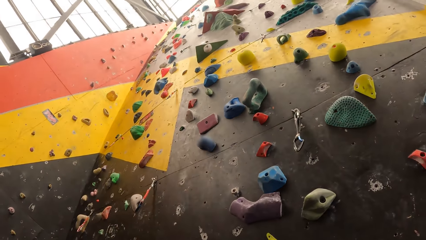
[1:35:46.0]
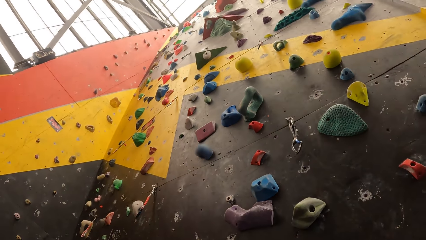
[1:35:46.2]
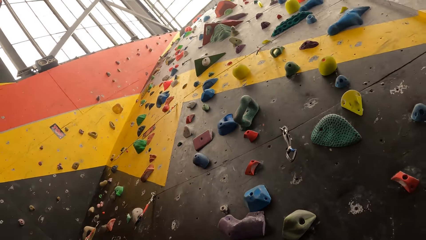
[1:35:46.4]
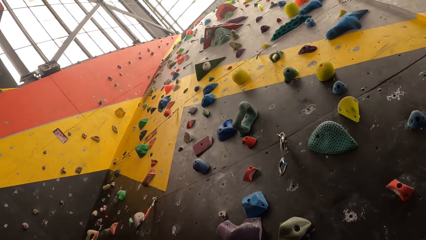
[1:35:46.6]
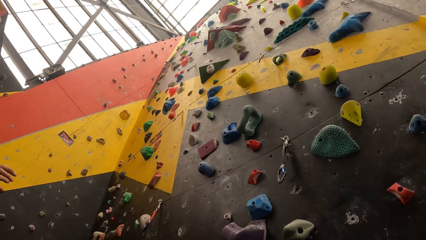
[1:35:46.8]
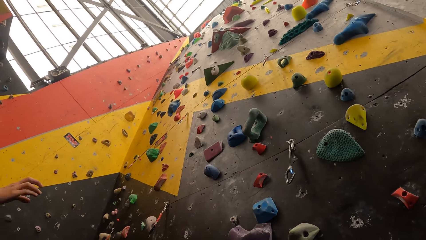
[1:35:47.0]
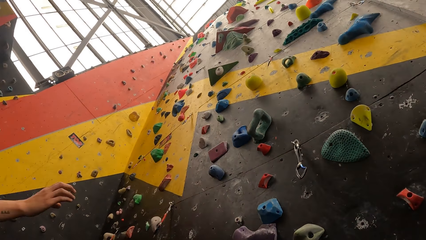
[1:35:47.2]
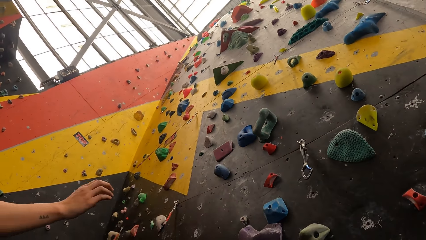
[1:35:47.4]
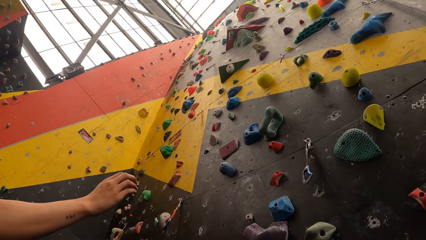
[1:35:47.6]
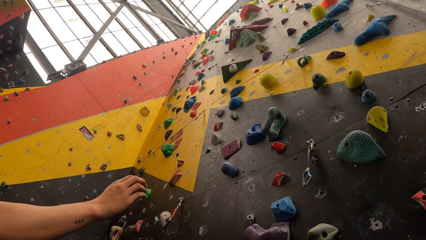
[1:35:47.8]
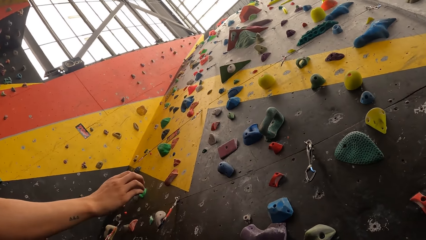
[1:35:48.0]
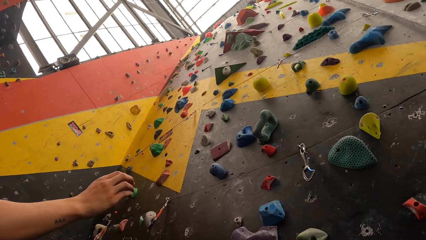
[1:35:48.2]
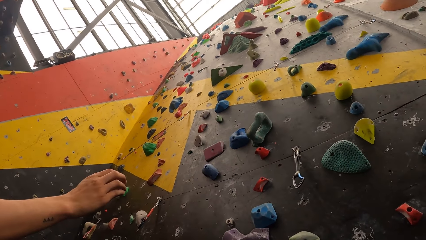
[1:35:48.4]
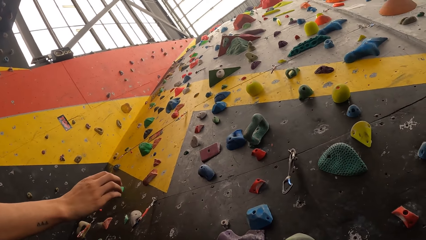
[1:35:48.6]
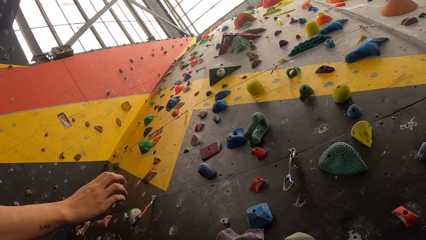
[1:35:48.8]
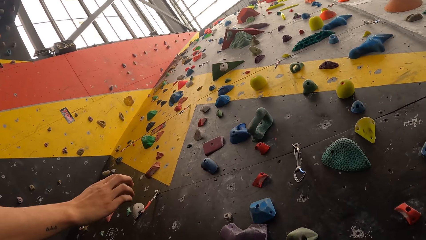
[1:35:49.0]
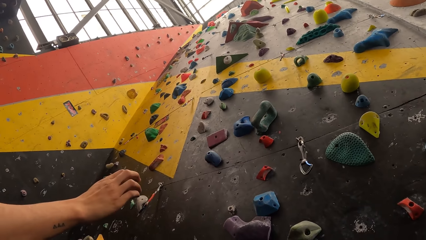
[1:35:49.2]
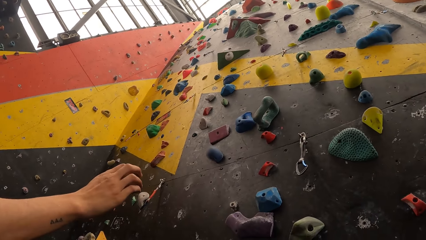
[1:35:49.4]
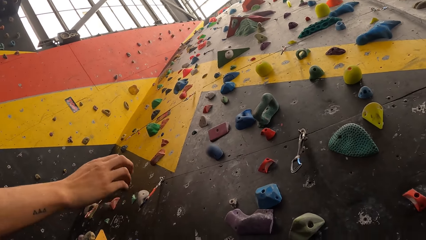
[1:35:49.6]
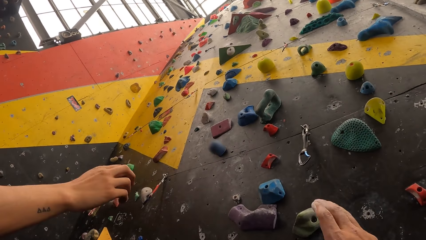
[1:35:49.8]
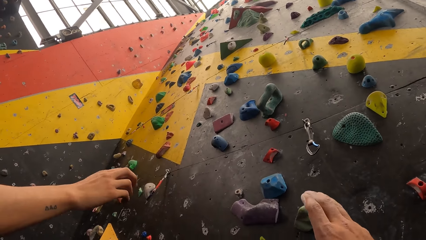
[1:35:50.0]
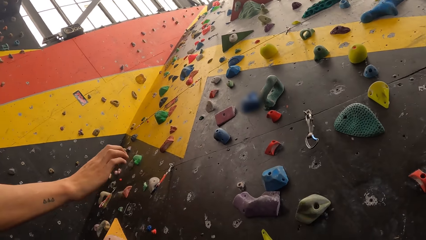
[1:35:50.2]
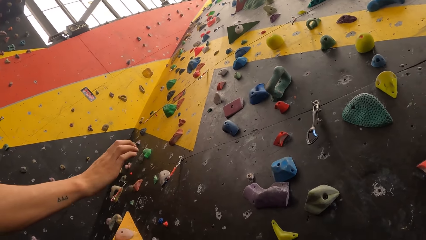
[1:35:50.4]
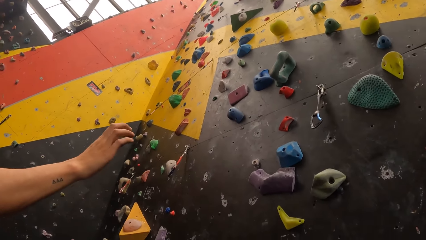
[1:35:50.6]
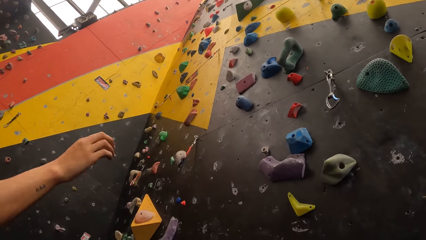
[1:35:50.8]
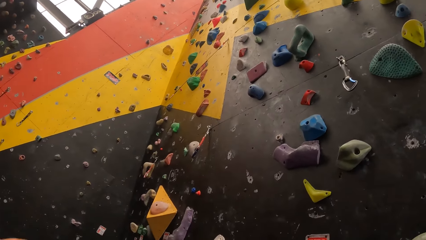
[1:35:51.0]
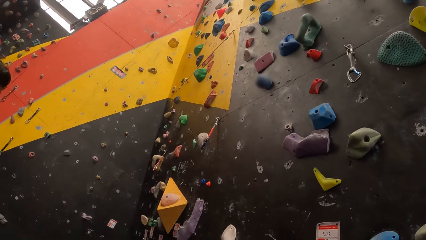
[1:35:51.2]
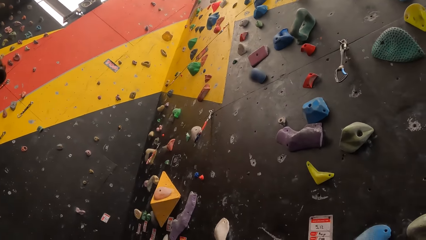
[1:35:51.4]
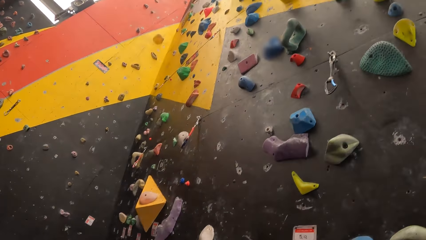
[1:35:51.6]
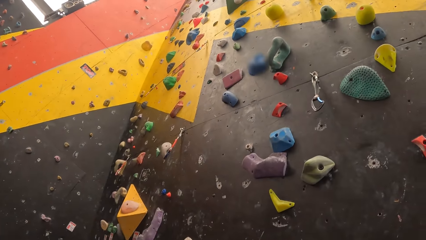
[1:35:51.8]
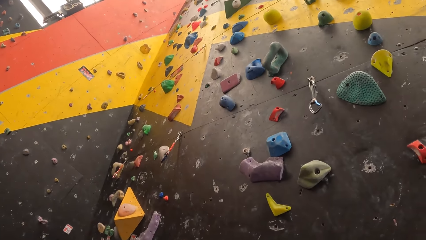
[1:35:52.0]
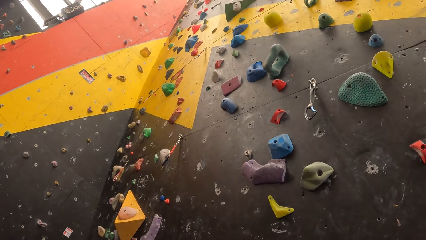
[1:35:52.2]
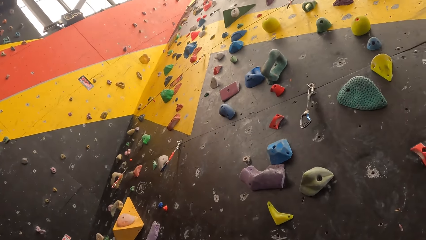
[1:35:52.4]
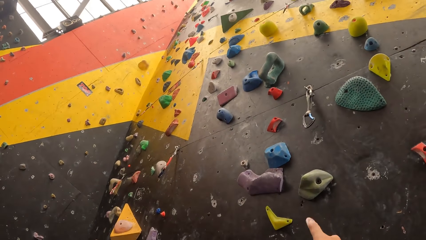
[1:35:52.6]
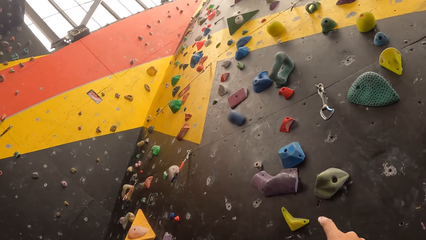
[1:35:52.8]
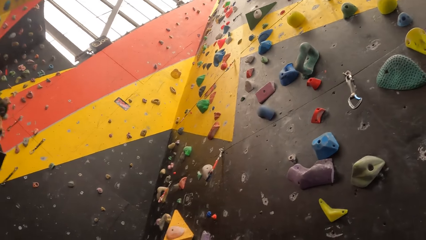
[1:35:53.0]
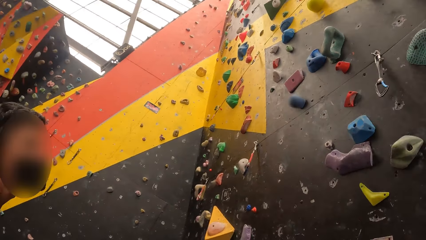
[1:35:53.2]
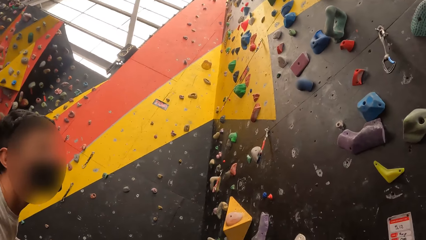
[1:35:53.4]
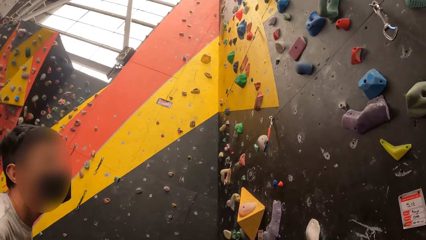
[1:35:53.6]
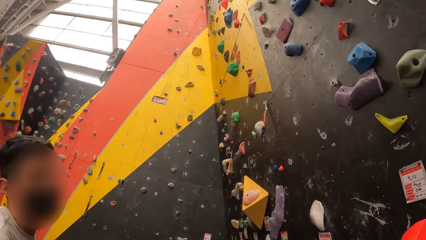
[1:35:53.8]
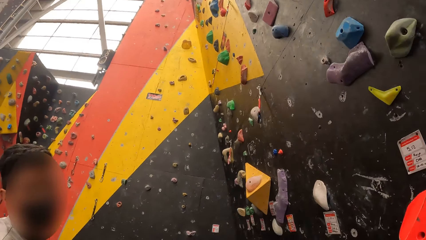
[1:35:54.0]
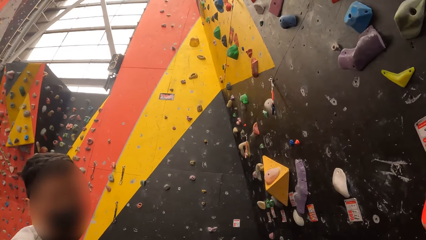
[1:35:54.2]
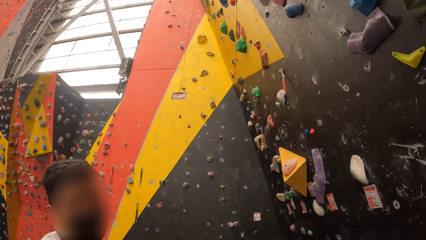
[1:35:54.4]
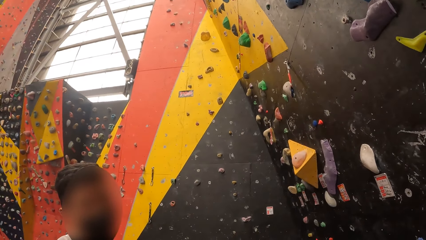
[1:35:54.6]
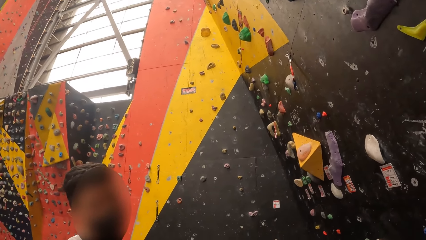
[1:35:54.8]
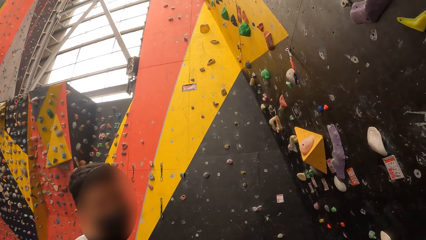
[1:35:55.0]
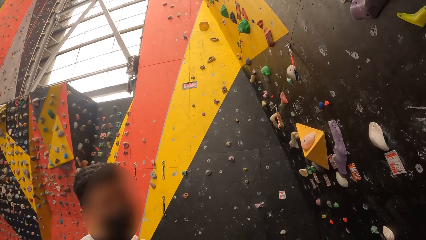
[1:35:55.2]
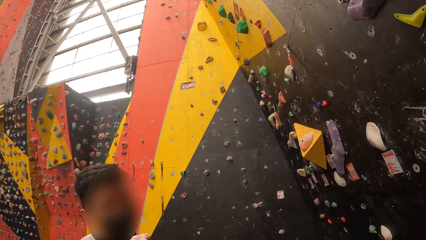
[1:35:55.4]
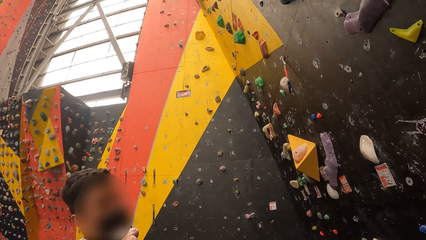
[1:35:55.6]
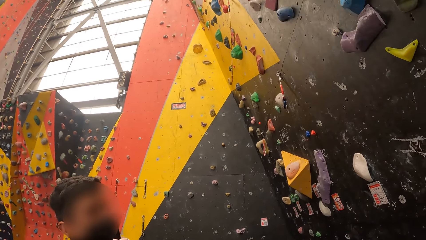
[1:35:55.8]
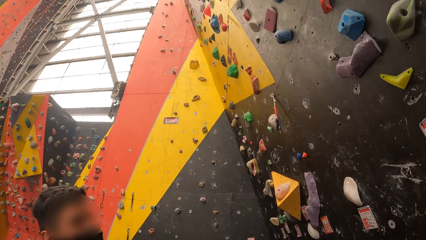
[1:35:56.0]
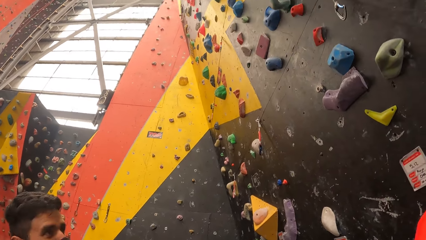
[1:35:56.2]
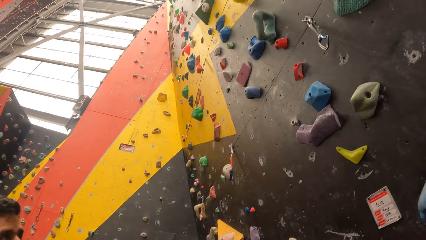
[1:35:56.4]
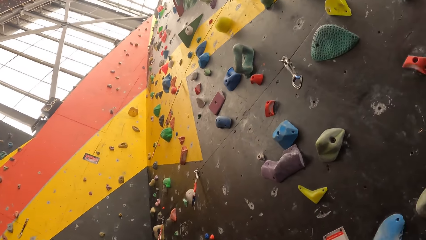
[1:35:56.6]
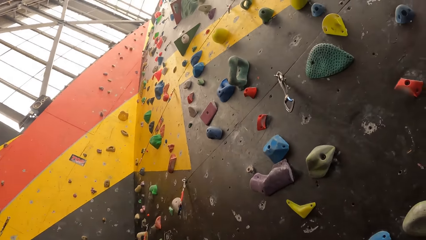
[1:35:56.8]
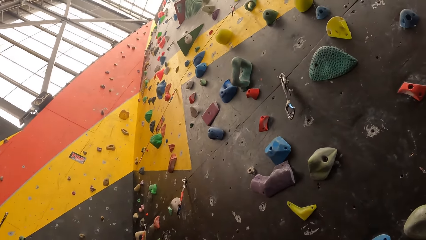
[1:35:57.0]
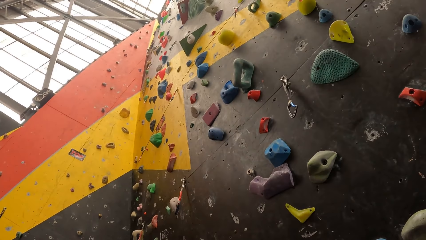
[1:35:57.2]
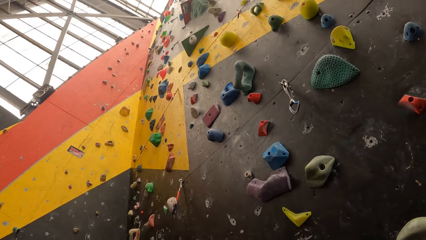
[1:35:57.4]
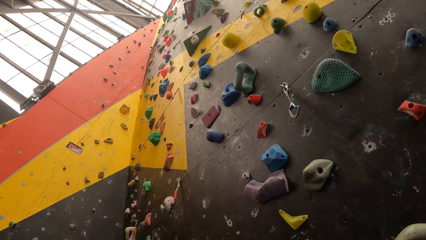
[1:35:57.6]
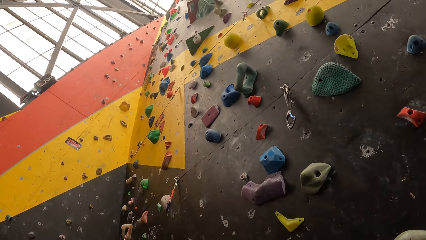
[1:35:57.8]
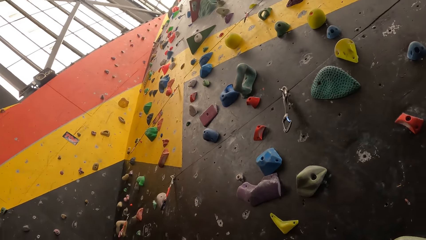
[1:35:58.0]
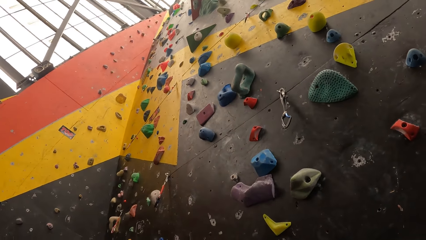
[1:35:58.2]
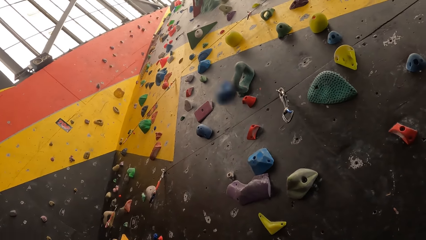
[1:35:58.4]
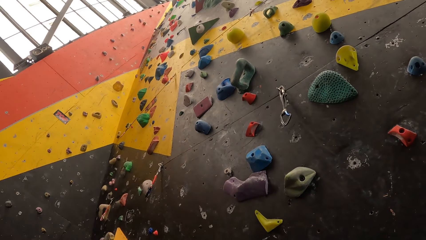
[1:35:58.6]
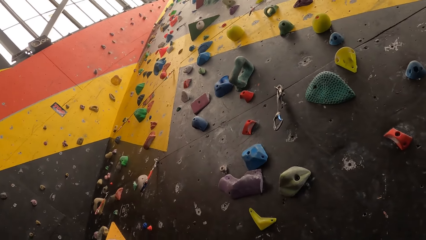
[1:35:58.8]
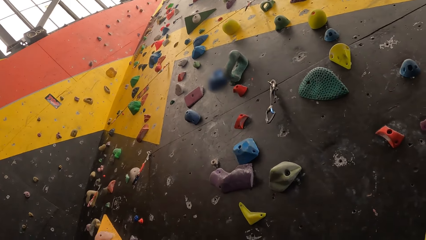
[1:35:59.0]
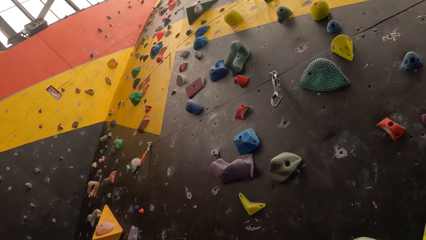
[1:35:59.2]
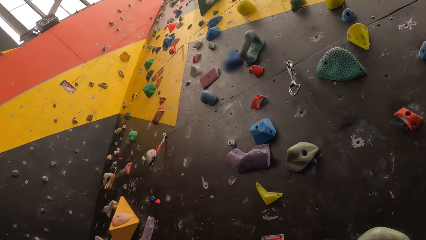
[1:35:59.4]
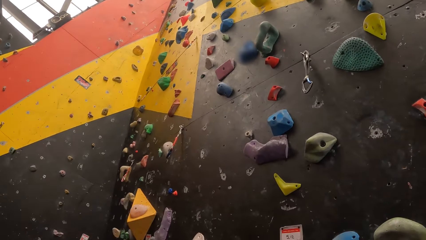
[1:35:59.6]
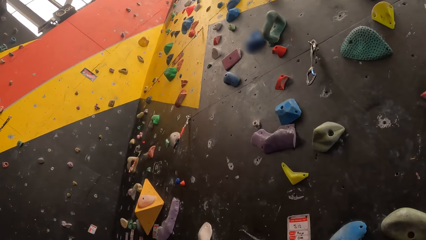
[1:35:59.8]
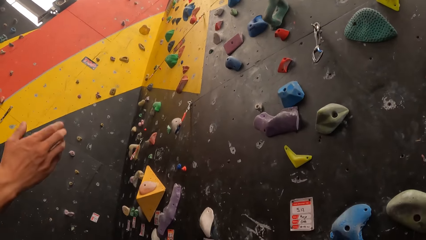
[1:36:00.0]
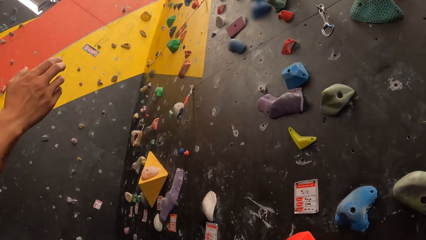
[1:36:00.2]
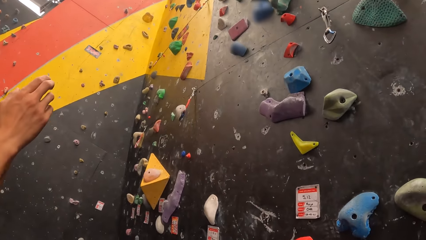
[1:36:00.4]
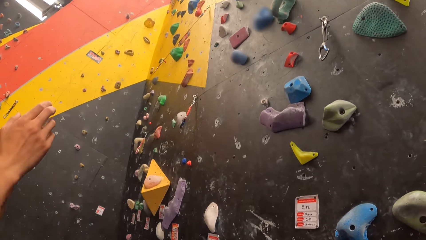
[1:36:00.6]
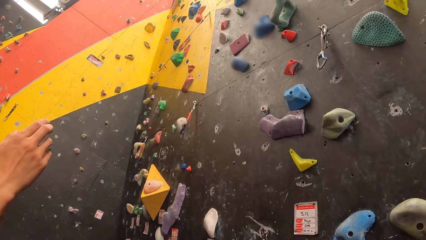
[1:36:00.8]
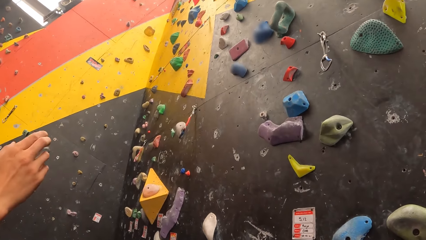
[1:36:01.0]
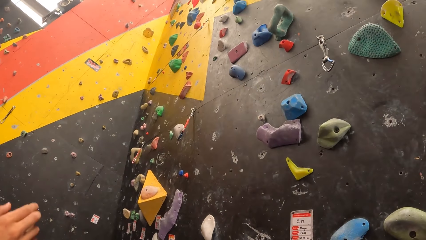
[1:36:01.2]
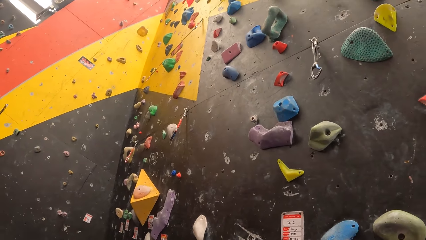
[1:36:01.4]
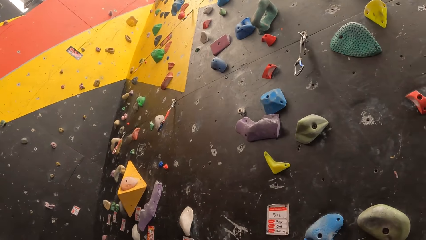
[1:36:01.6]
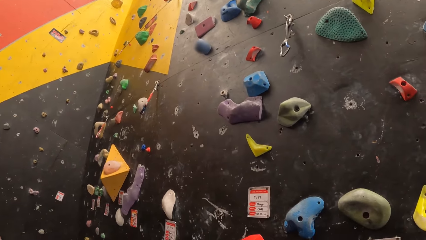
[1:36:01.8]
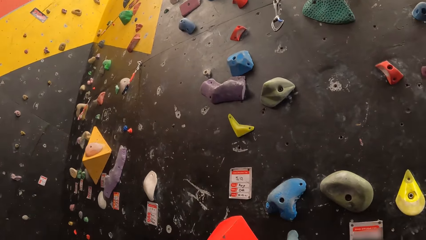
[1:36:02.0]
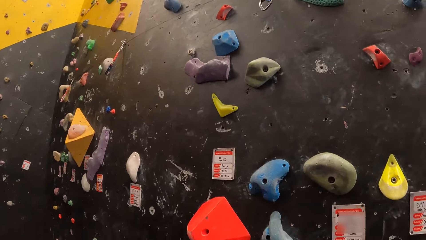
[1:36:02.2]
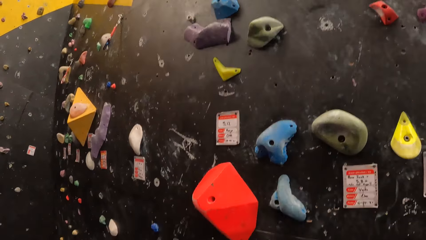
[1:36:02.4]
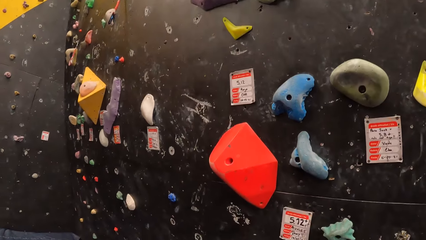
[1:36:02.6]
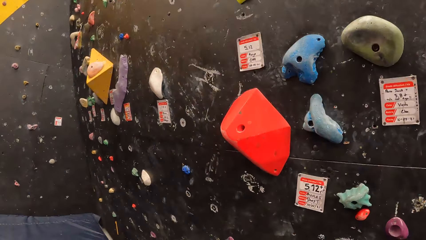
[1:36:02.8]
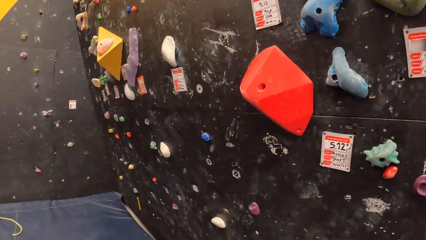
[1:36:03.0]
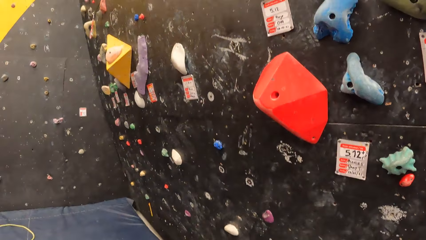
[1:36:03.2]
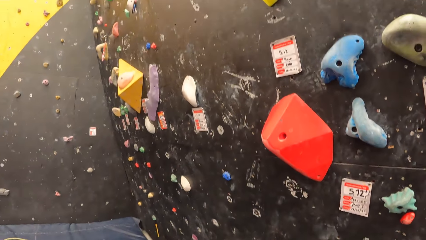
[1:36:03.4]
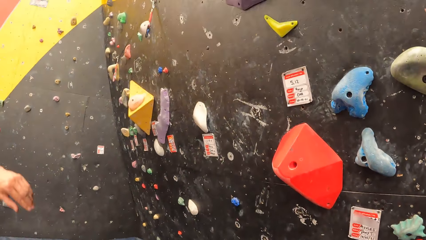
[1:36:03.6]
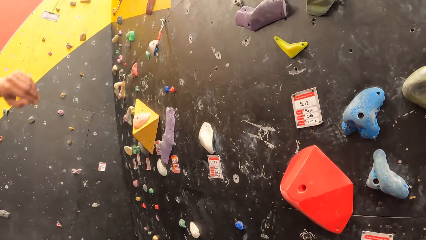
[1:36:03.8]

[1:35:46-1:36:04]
A person touches the climbing hold. The camera wearer raises a hand. The person lowers a hand. The camera wearer raises a hand. They interact with the person. The person raises a hand.
